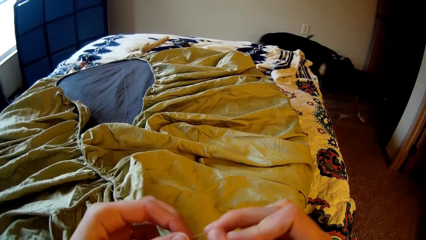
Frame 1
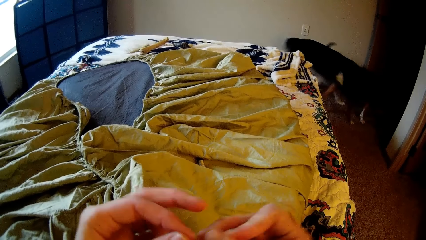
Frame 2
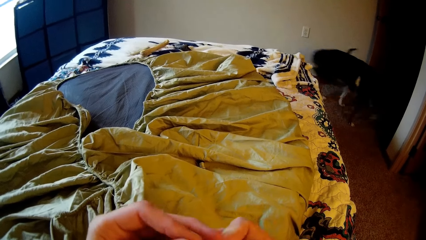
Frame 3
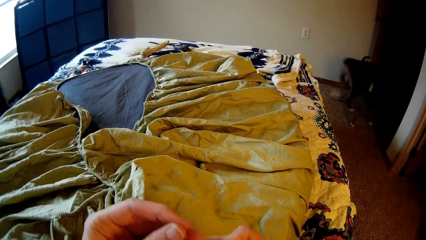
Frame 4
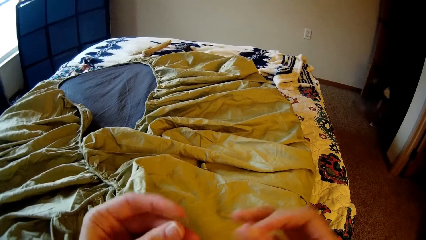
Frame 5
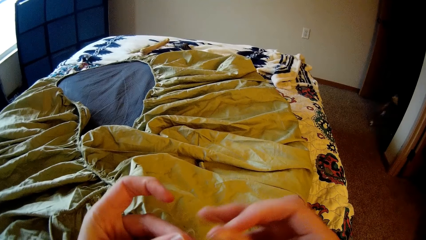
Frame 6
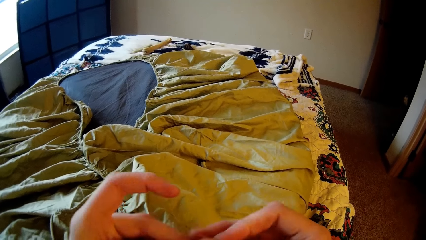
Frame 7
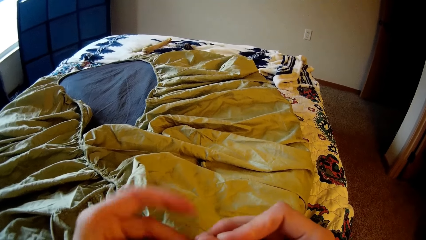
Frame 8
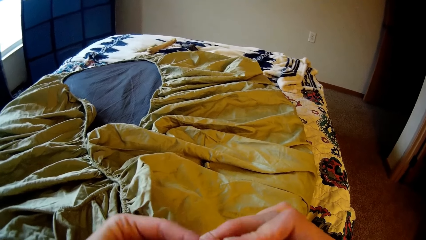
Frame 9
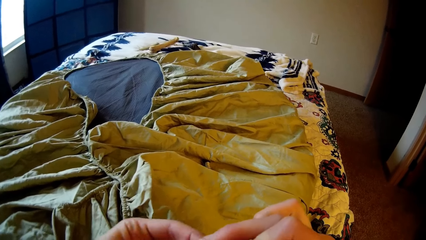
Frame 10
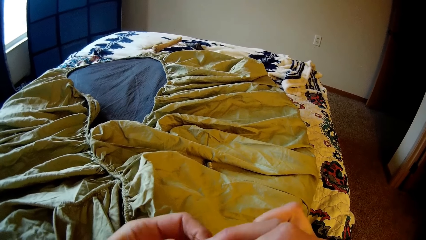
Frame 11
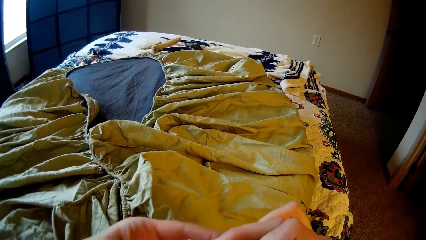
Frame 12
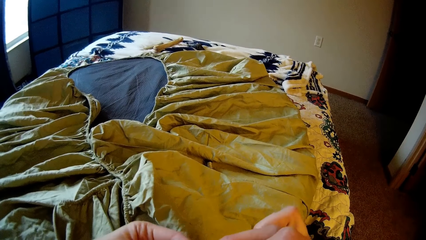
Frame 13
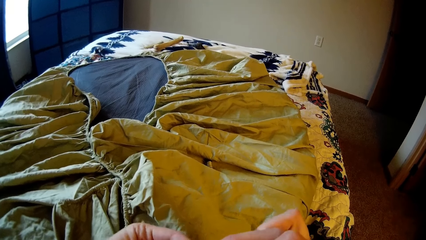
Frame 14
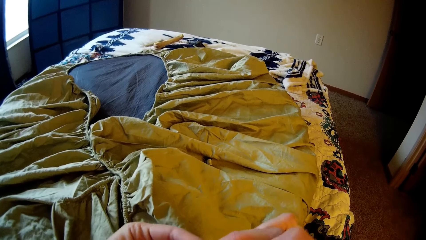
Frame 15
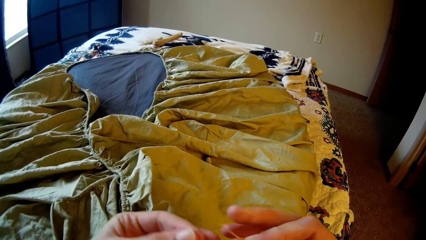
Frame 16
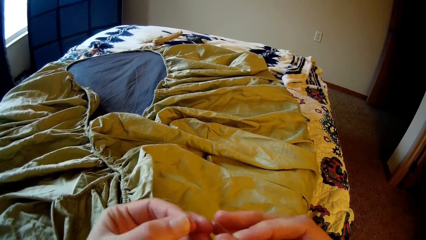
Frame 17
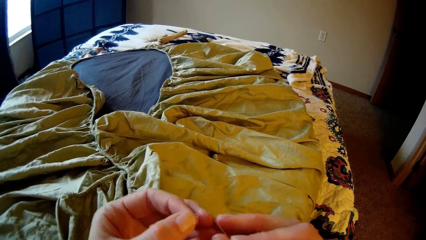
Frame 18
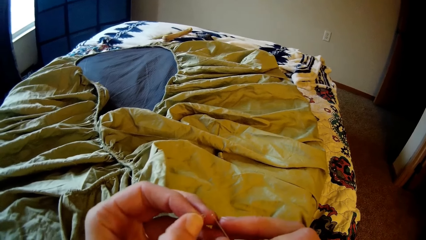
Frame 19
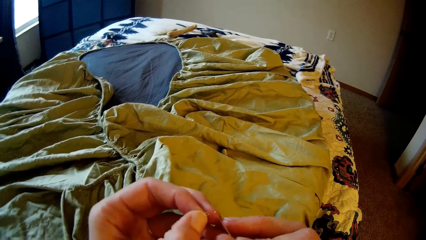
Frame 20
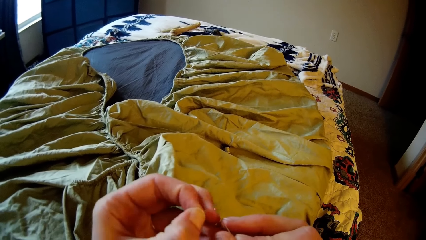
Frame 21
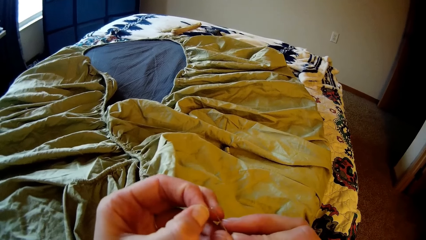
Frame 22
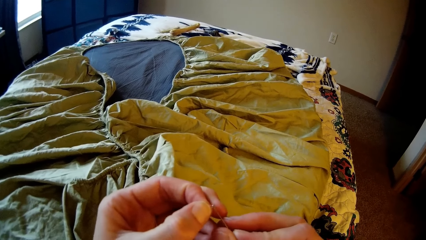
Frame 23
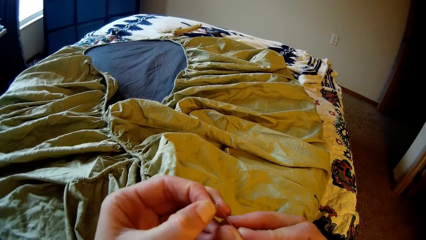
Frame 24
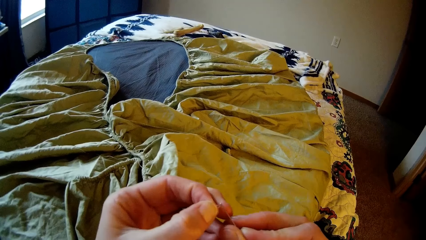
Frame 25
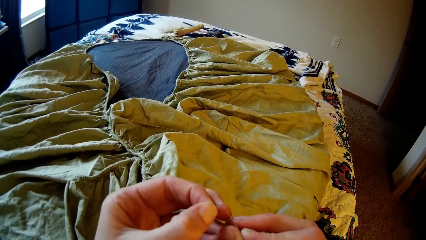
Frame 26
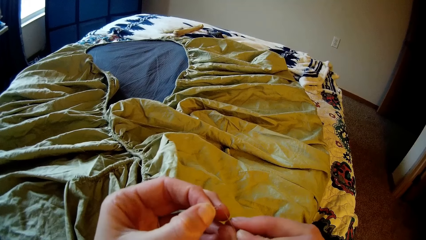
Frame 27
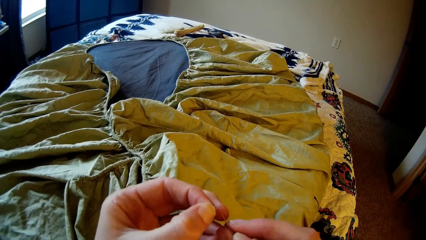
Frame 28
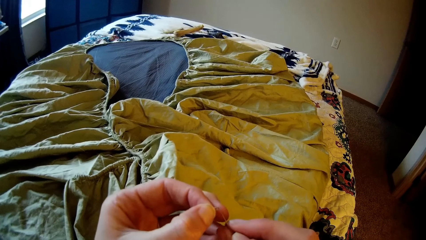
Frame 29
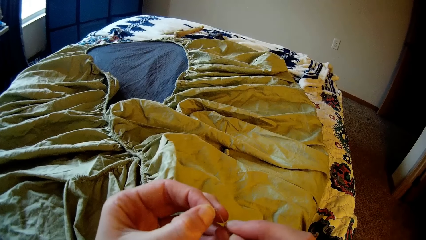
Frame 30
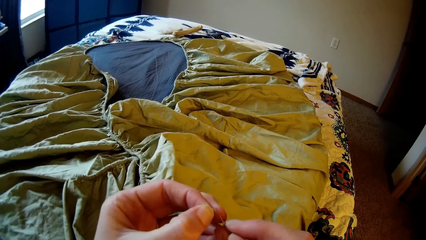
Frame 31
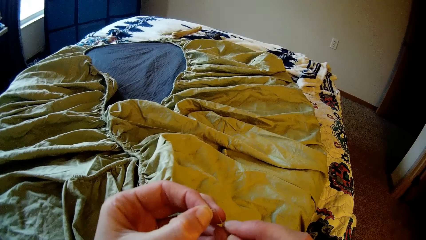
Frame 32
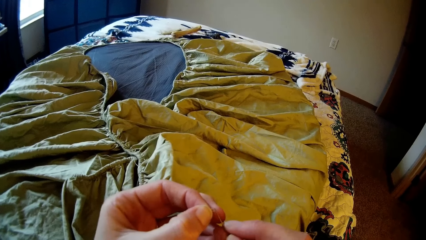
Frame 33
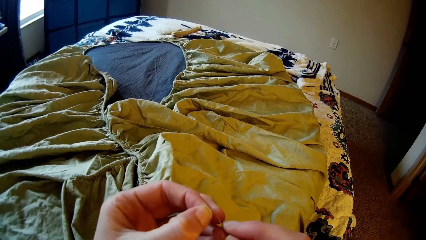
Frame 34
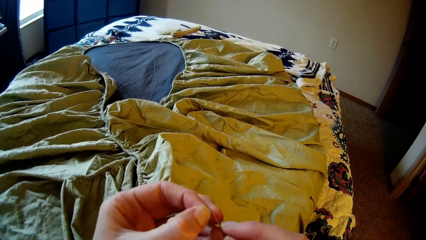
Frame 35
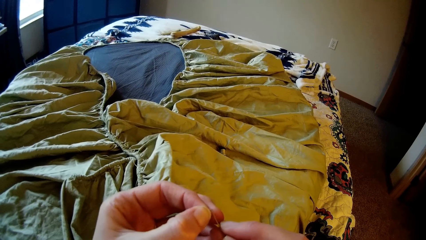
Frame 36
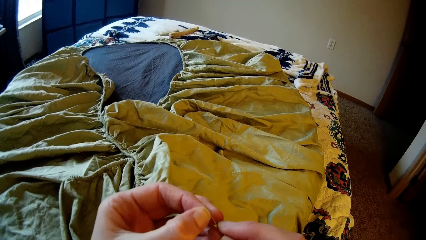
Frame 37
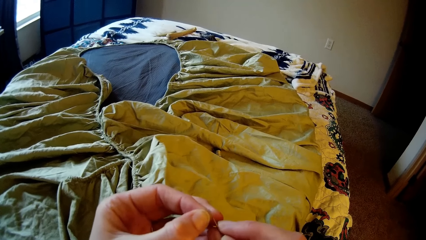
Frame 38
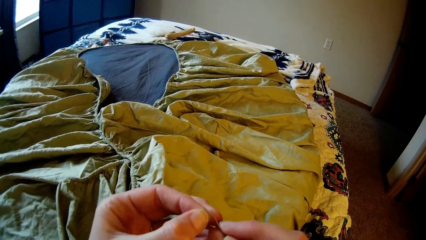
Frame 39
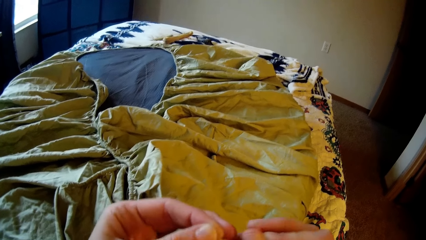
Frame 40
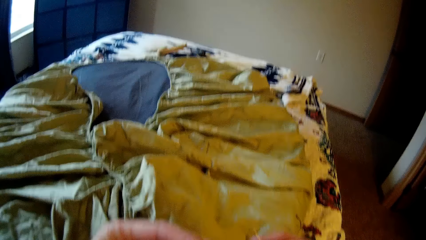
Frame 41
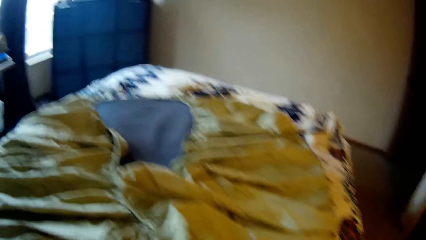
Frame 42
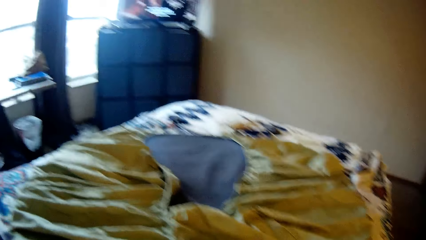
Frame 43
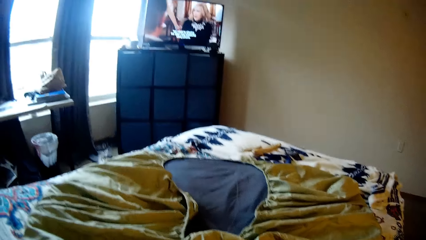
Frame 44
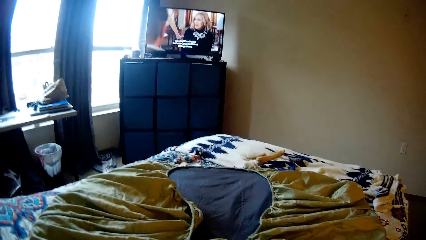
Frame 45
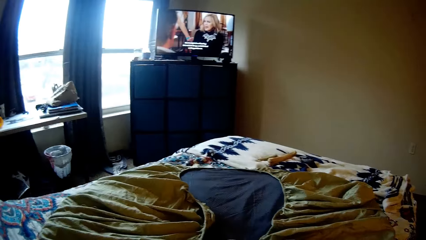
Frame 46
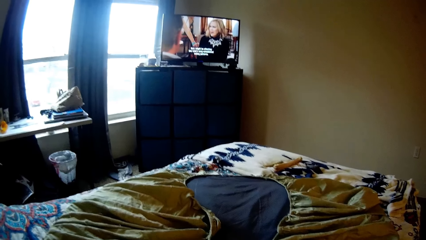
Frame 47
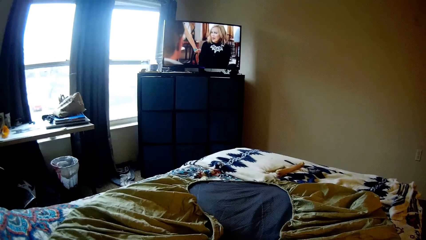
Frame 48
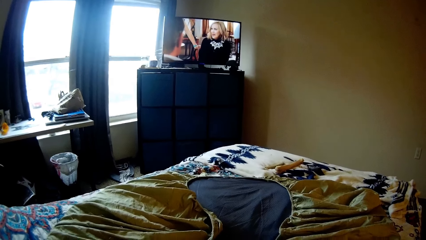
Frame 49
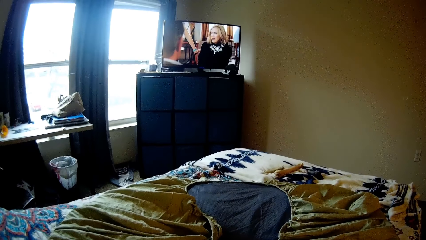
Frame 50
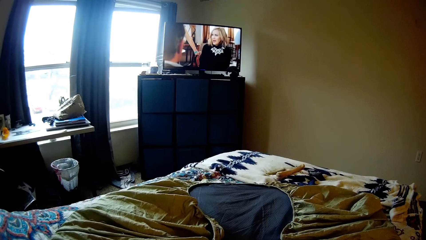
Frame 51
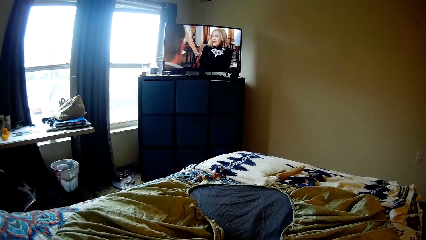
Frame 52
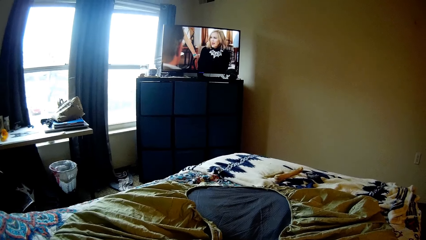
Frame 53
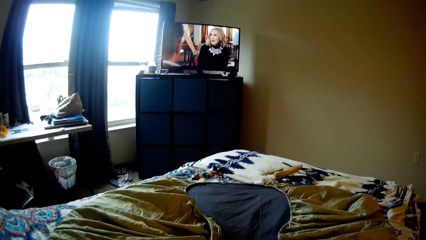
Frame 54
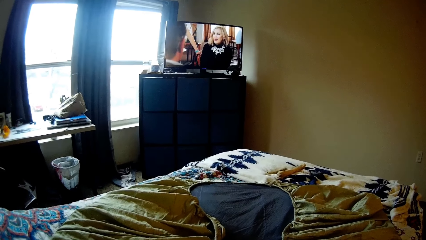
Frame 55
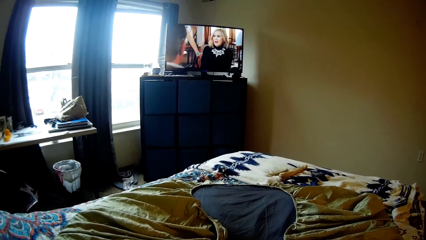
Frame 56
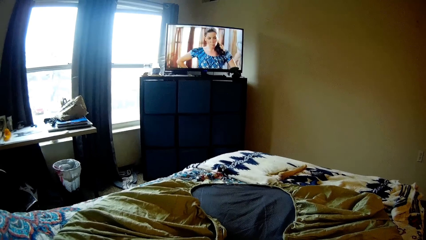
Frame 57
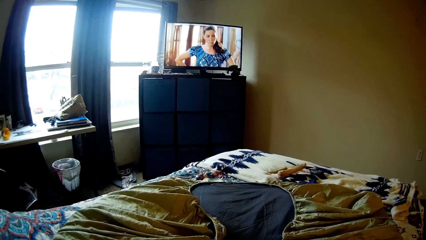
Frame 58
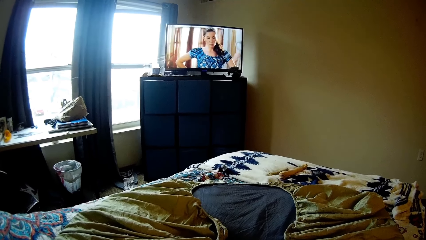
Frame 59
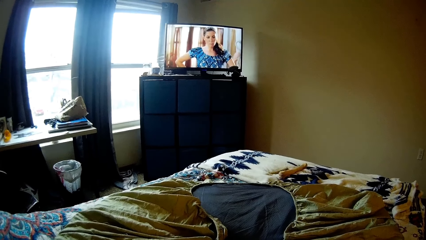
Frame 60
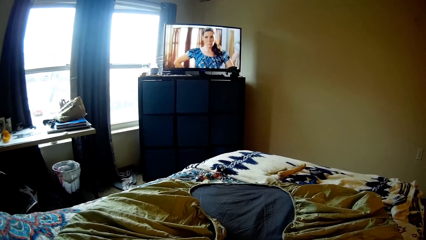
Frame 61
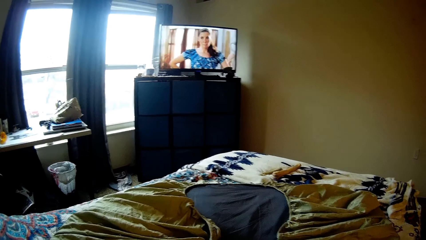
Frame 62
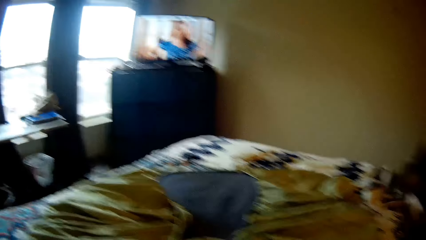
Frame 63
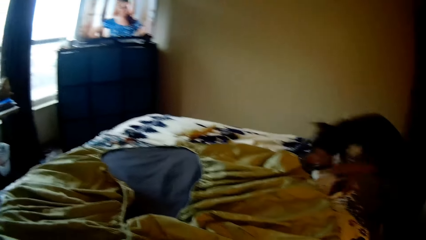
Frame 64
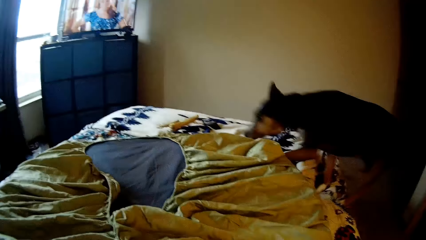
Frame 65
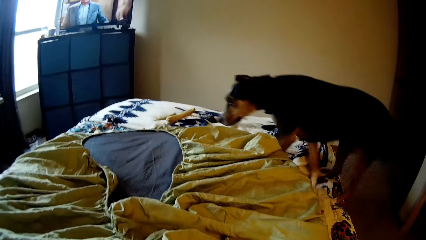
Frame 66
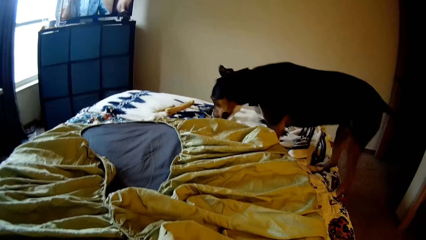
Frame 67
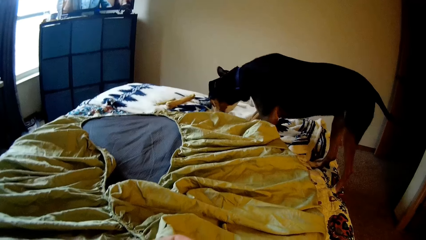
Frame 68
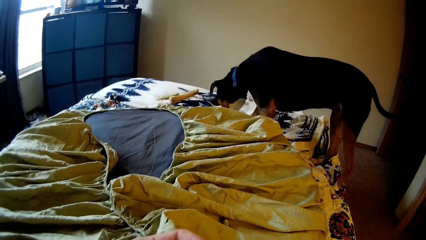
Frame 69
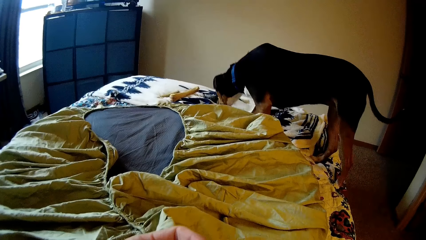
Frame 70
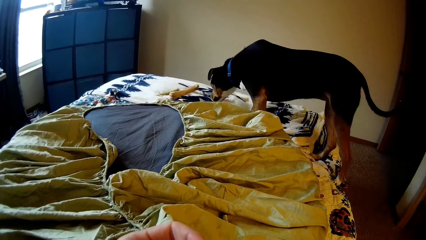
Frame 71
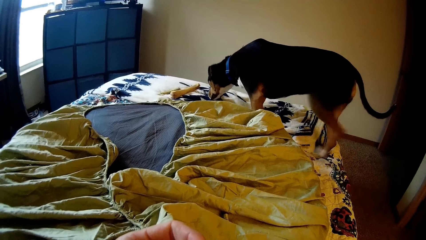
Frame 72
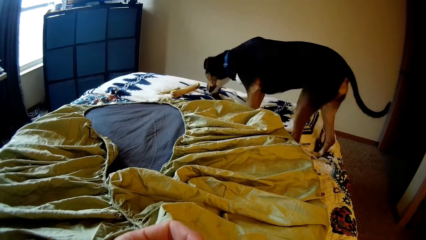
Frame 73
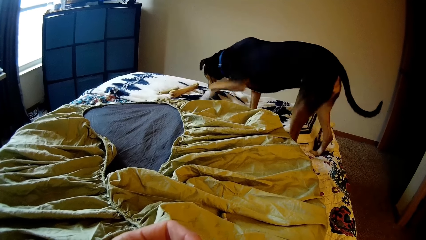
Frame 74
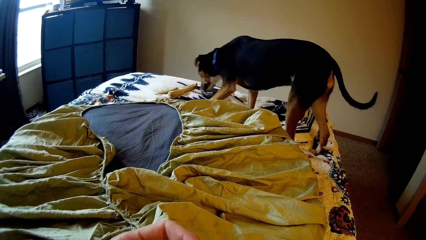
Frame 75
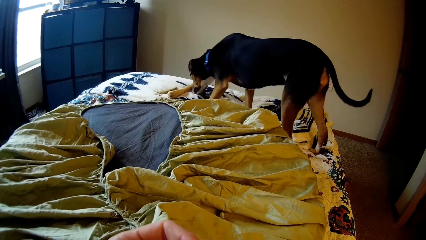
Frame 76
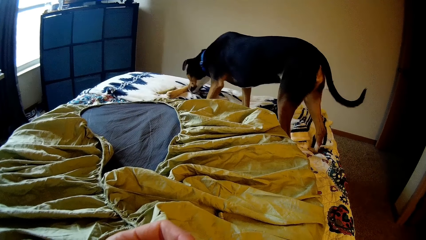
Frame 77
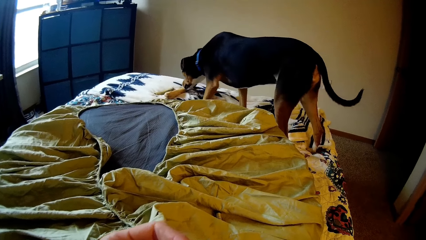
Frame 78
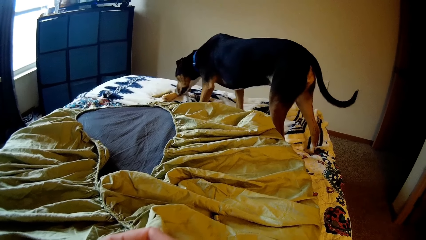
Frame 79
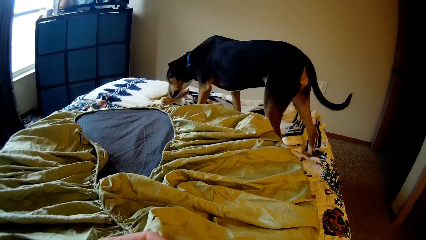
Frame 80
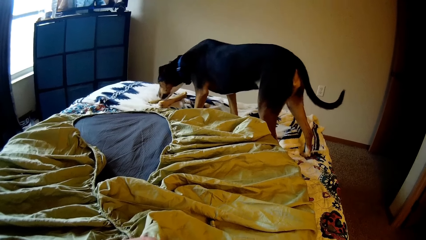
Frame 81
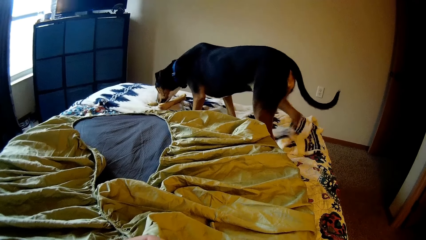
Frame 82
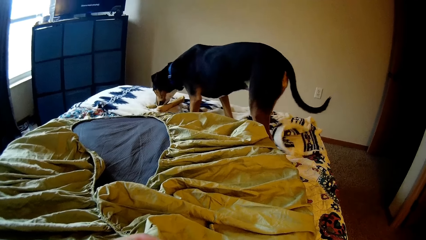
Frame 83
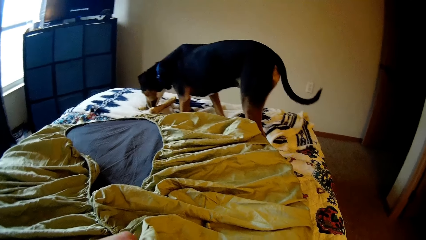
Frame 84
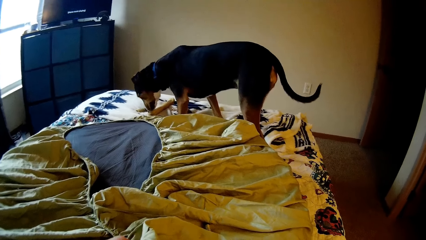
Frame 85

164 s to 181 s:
The camera wearer puts the thread in the eye of the sewing needle with her left hand. She looks up to the television. She stares. The dog climbs the bed and moves on the bed.
